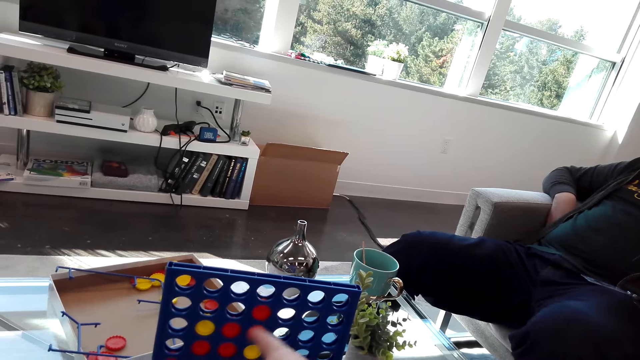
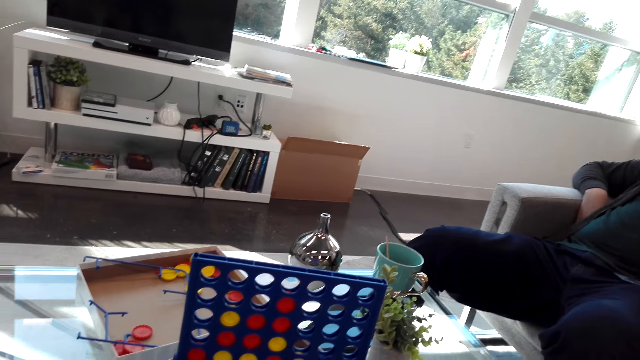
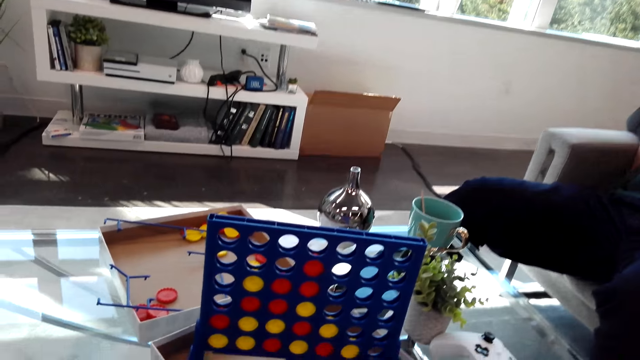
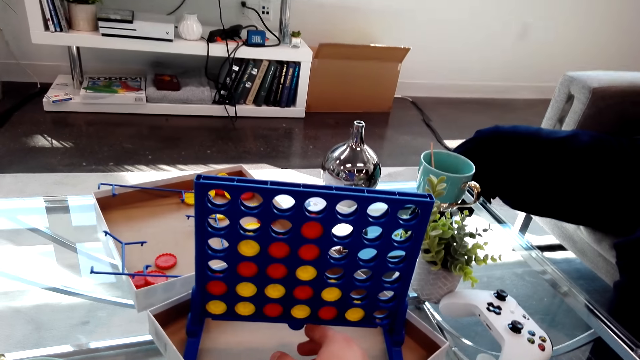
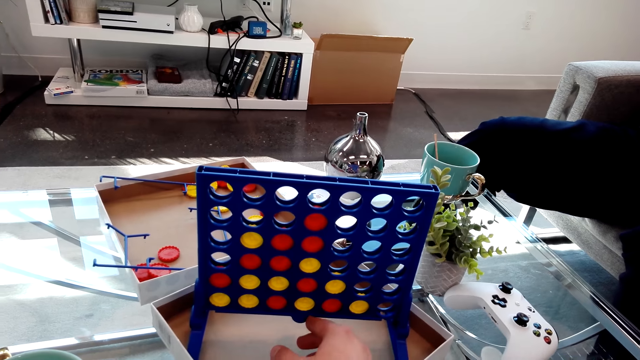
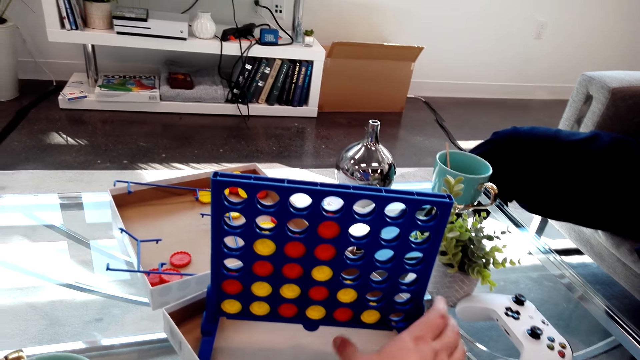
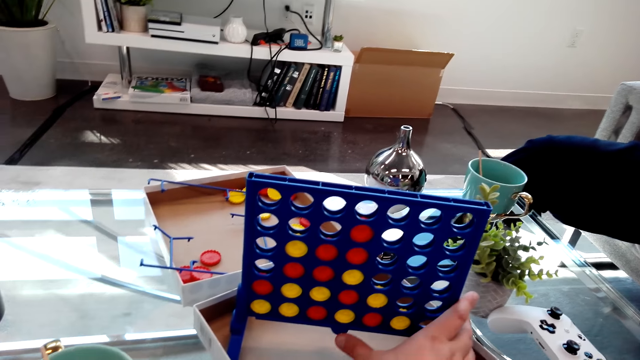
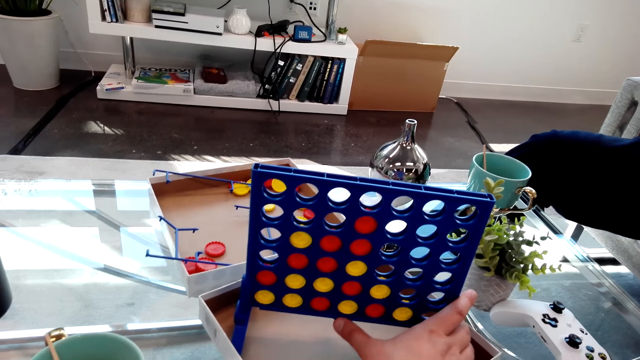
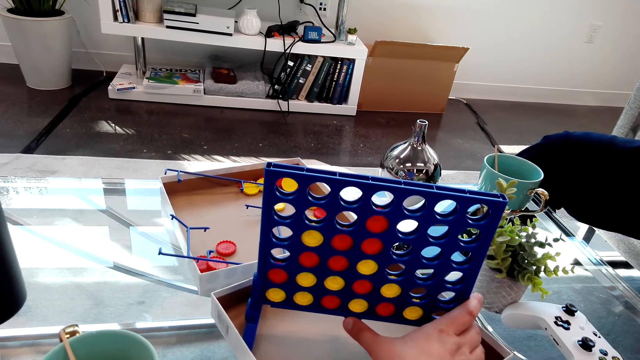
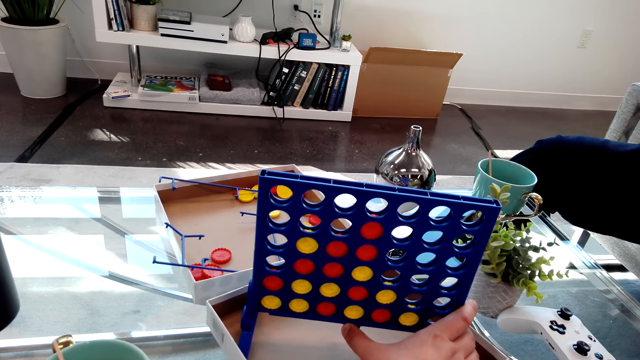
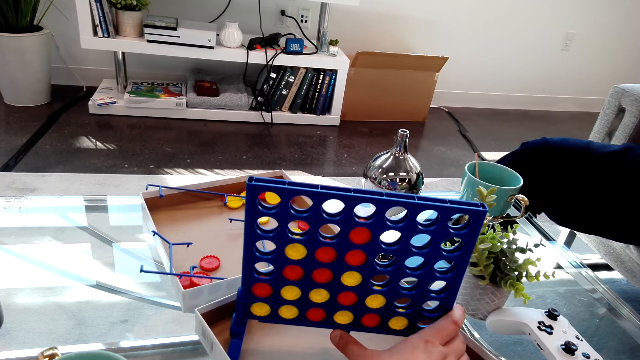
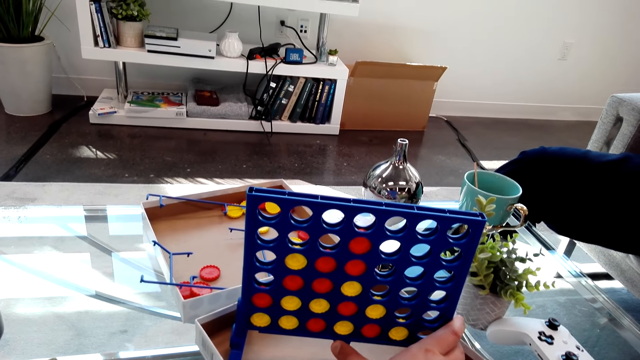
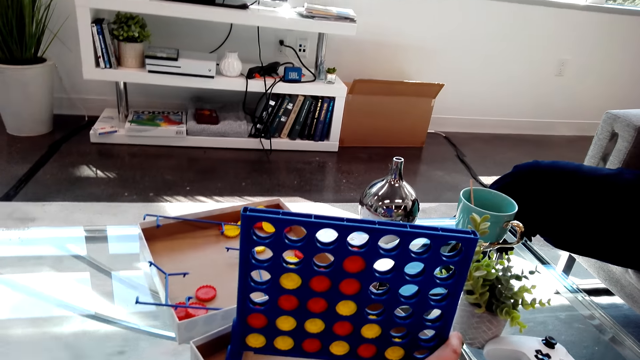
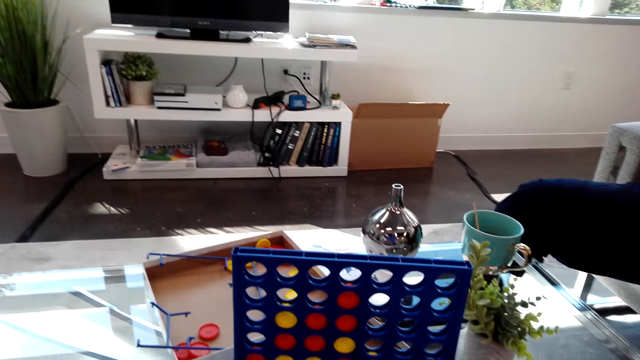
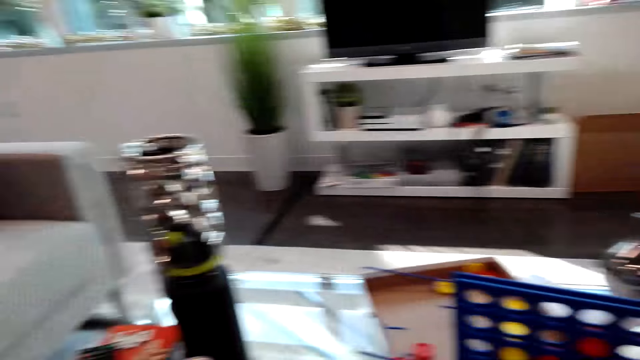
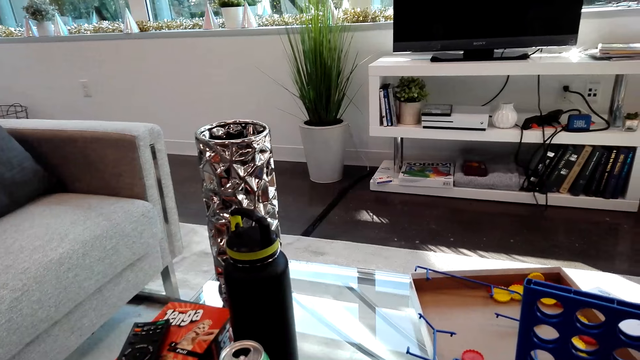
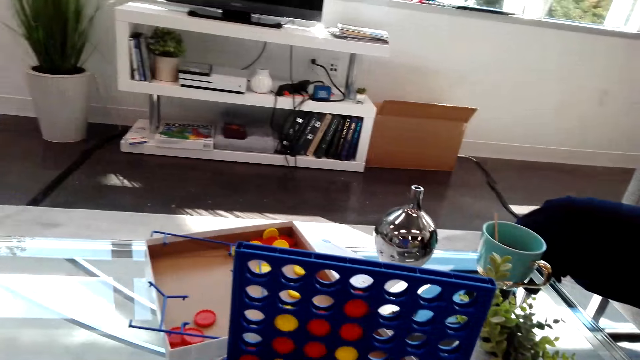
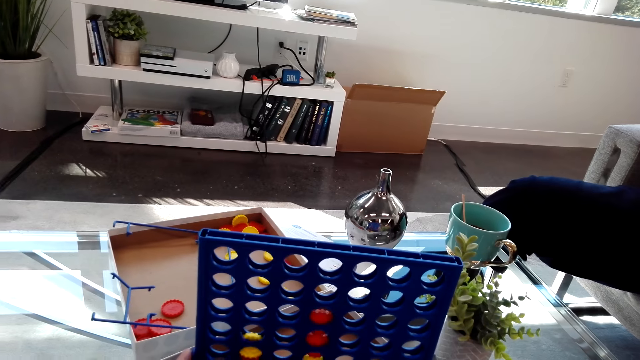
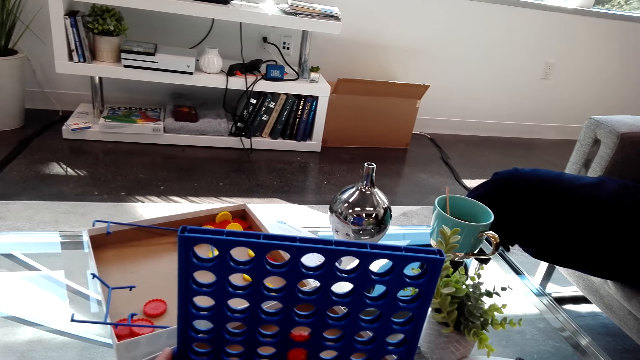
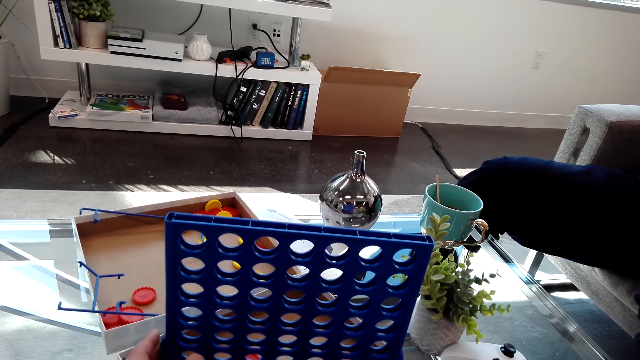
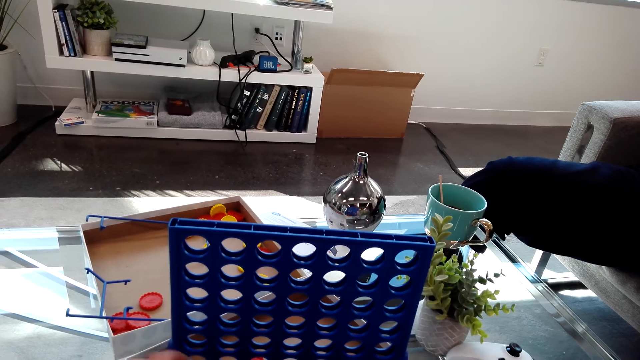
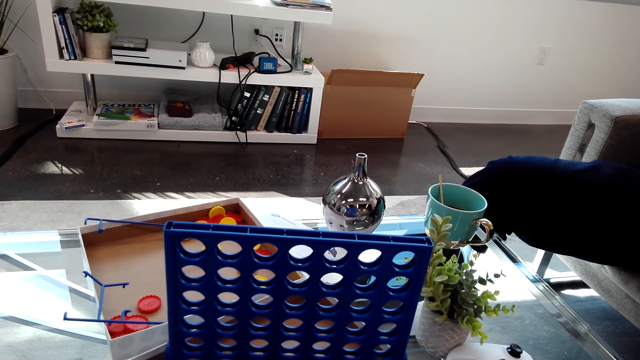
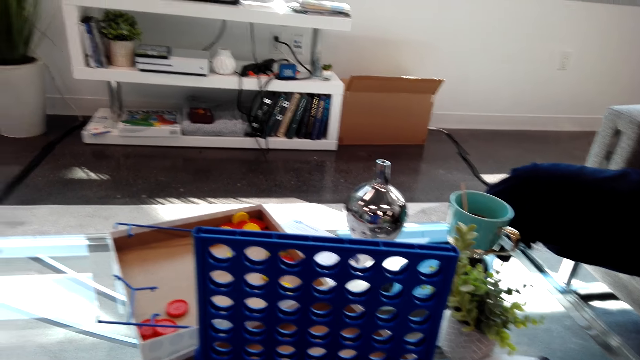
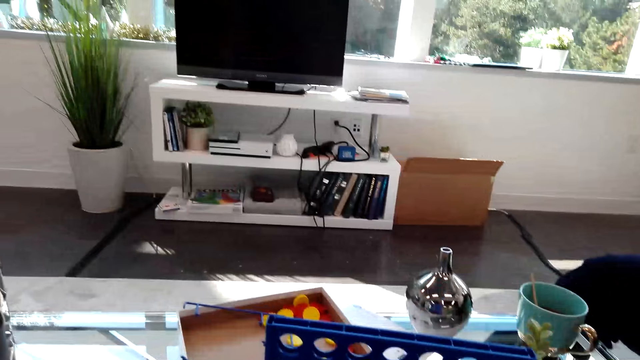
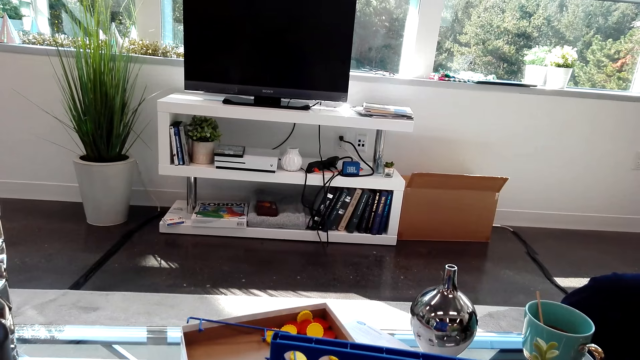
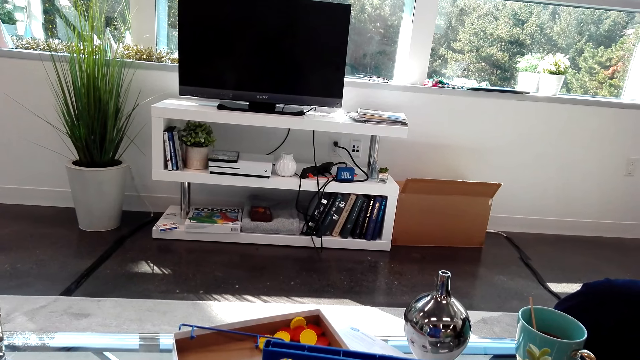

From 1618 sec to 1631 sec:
The camera wearer touches the Connect 4 board. They empty the dice in the board.

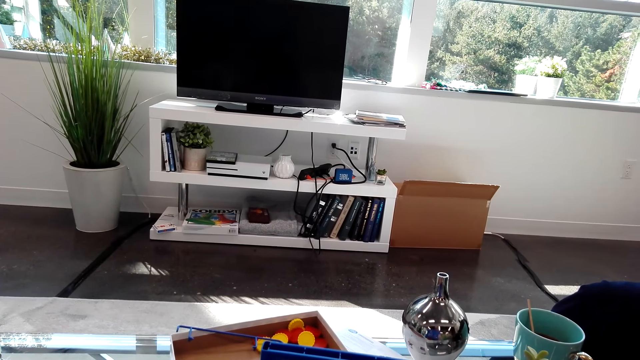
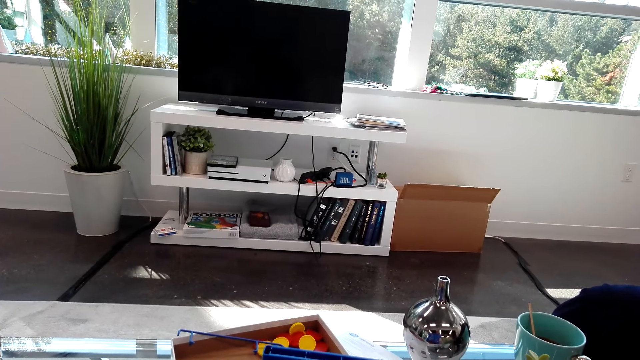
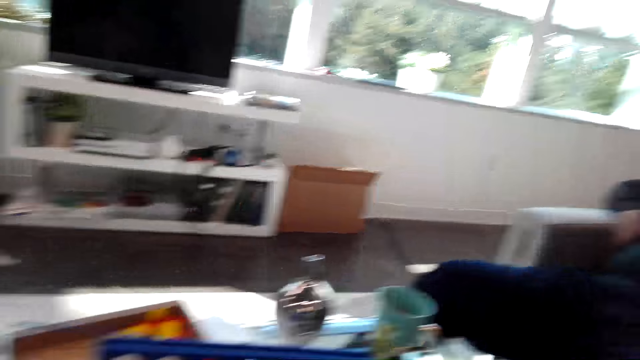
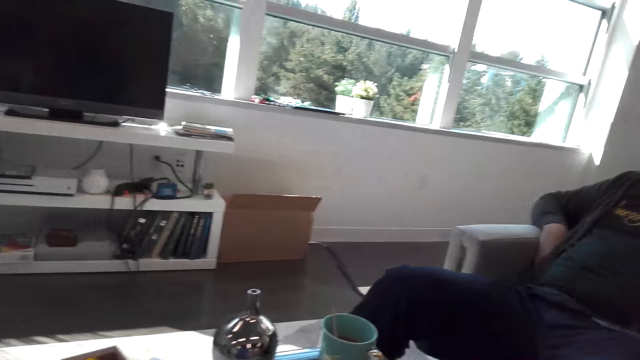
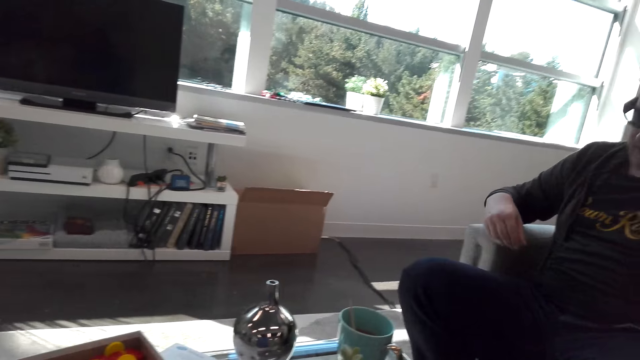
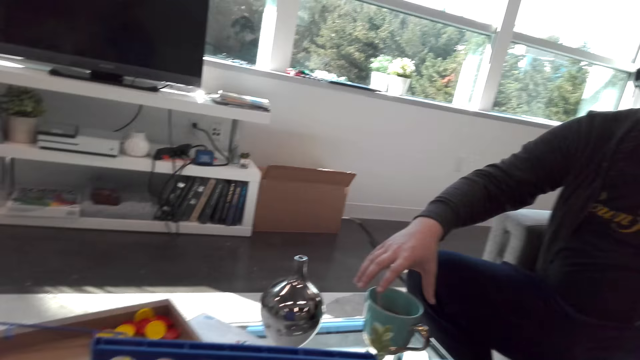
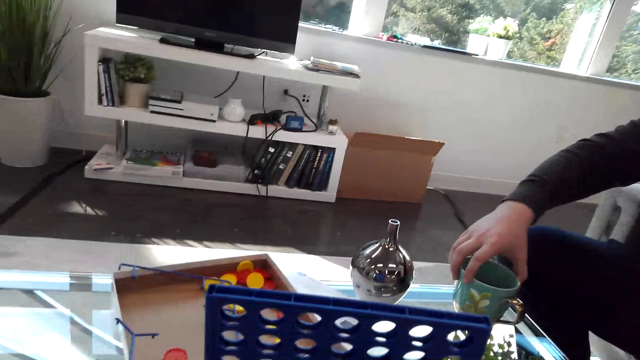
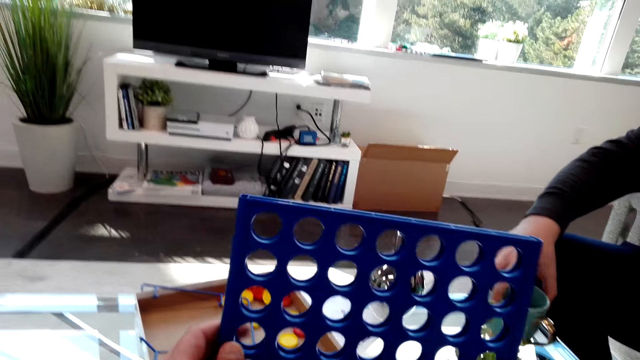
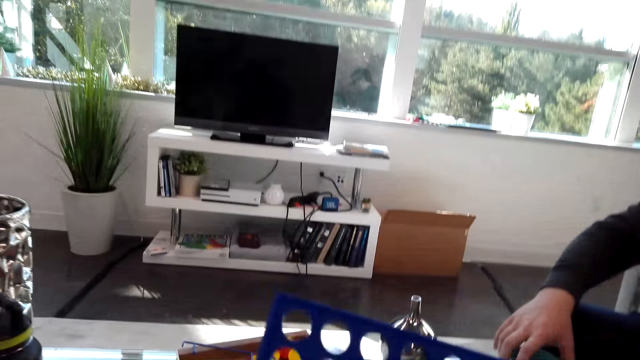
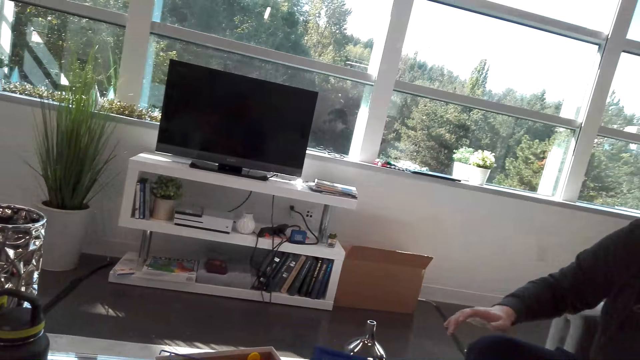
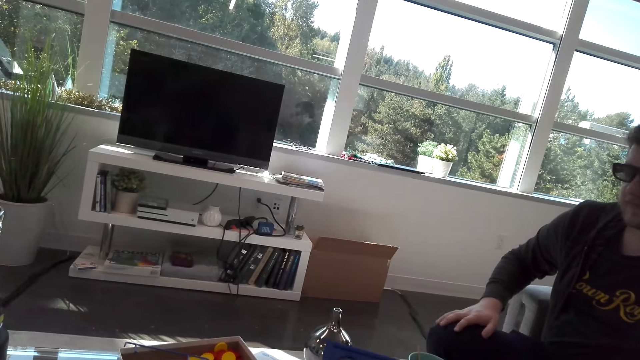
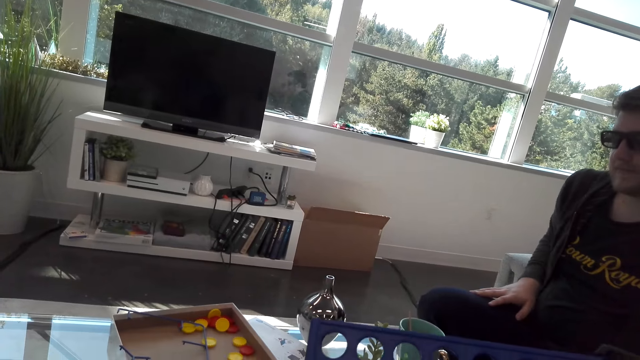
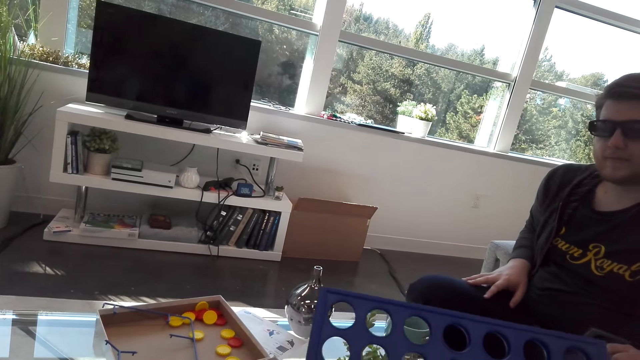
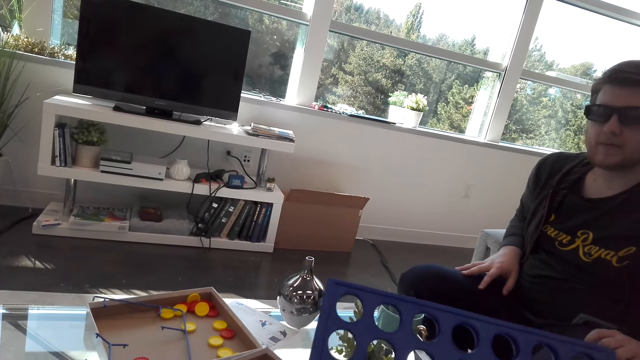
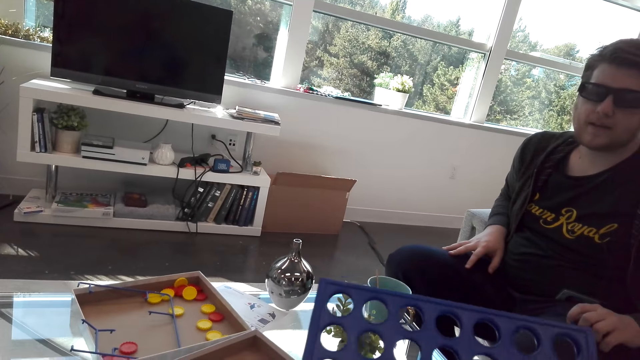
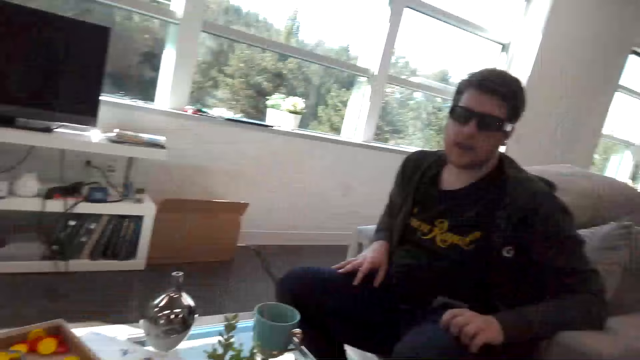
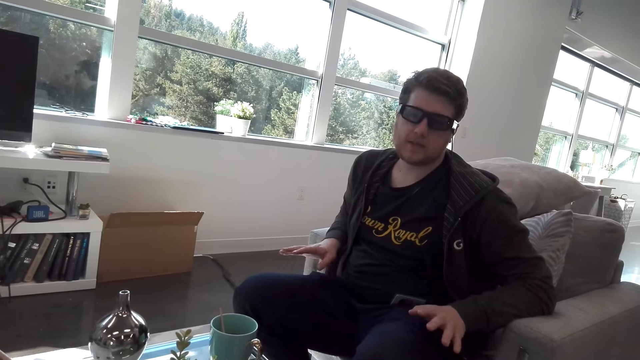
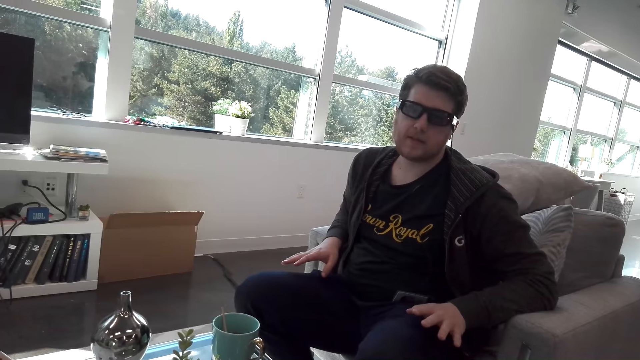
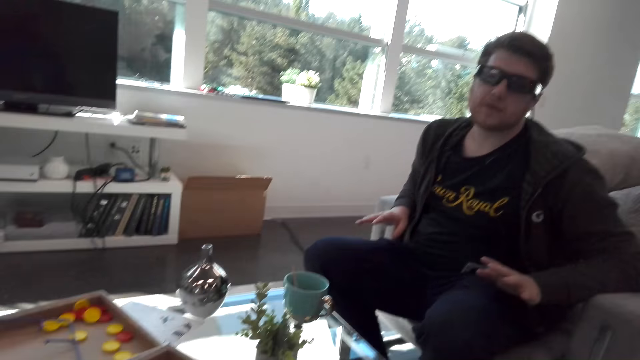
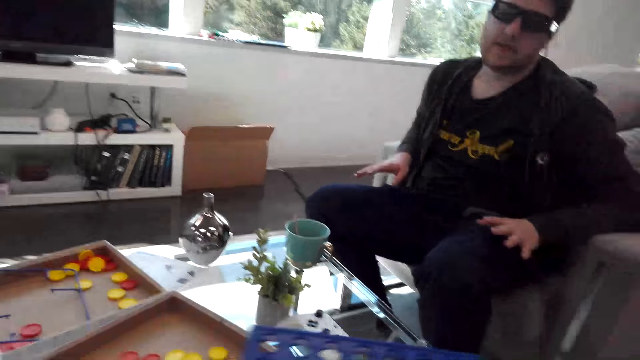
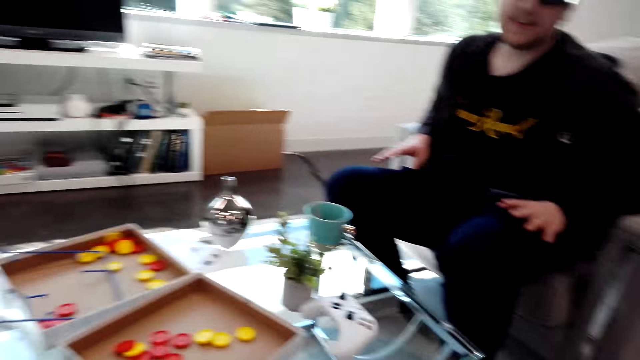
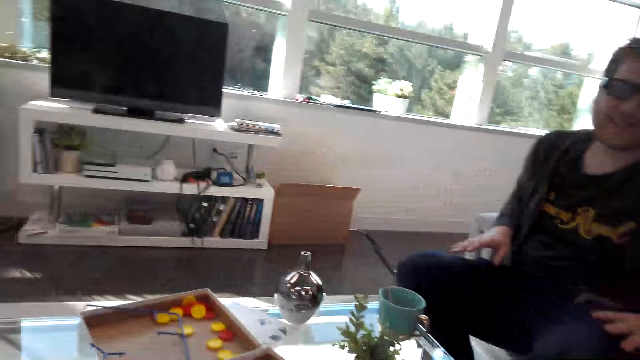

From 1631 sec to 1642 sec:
A man moves the mug. The camera wearer holds something.
